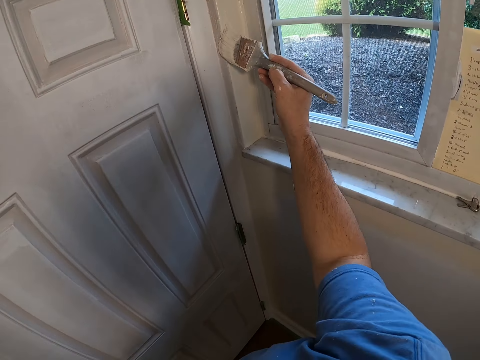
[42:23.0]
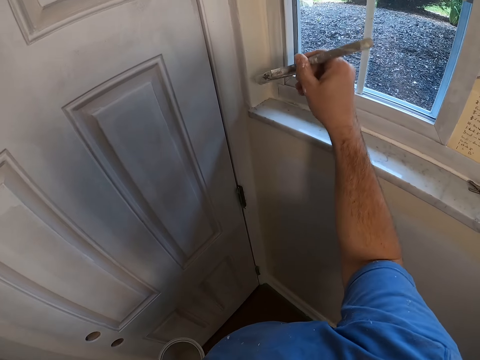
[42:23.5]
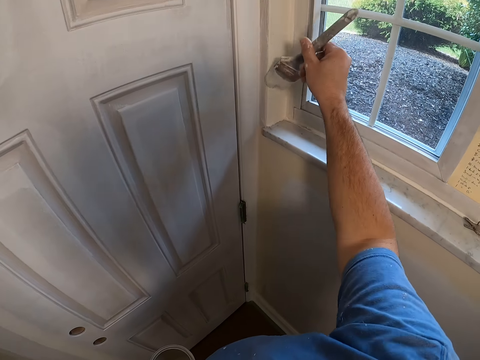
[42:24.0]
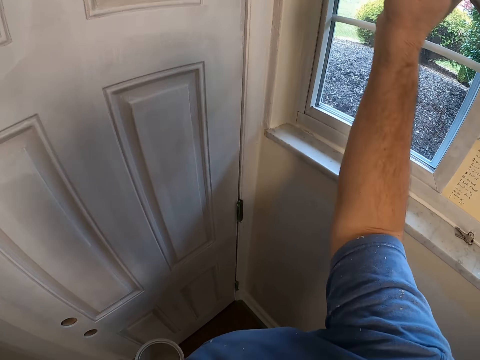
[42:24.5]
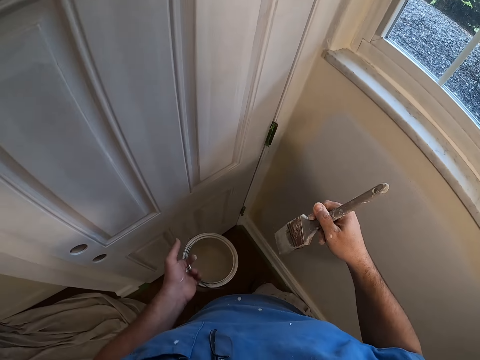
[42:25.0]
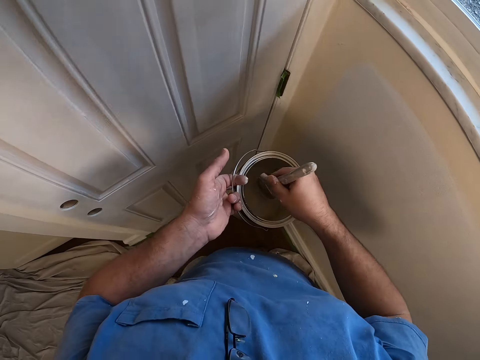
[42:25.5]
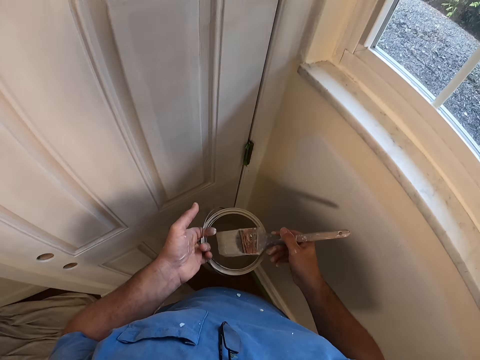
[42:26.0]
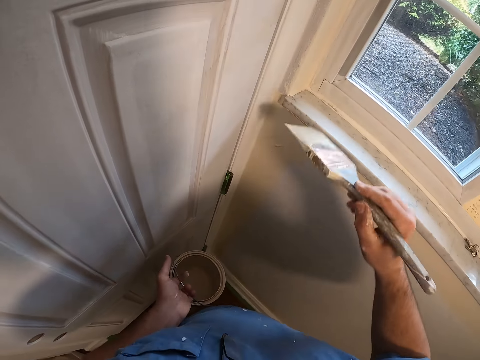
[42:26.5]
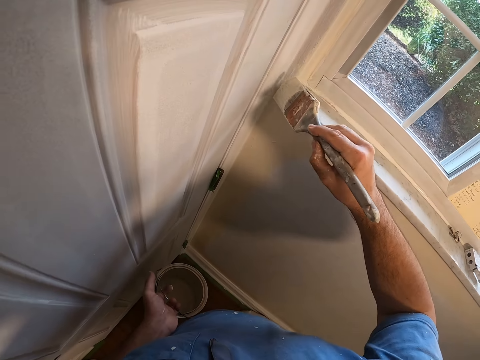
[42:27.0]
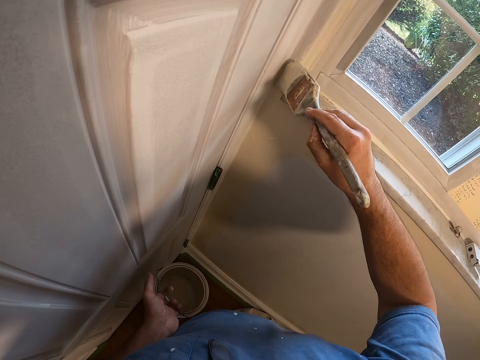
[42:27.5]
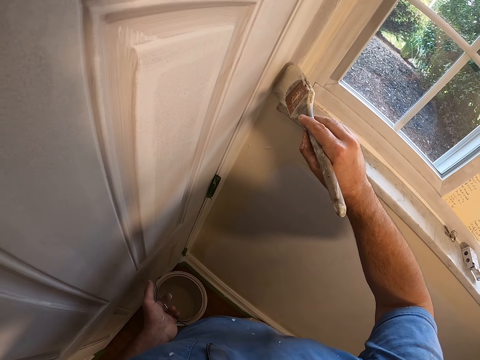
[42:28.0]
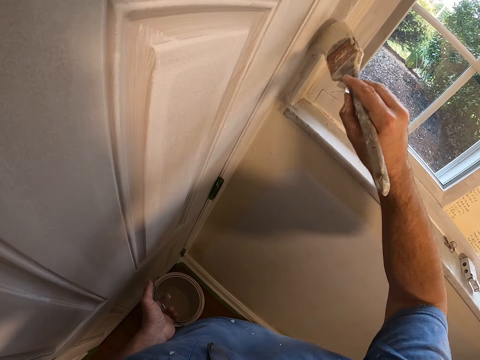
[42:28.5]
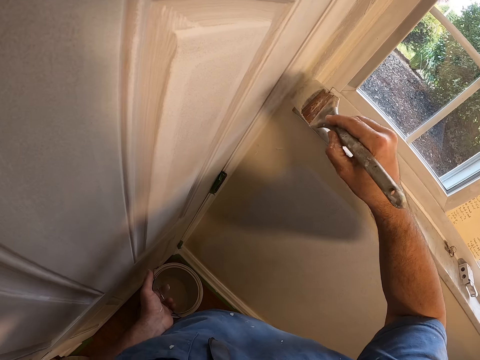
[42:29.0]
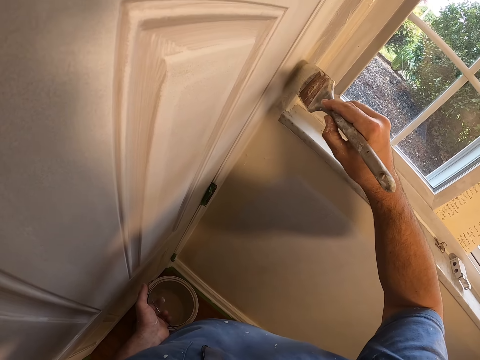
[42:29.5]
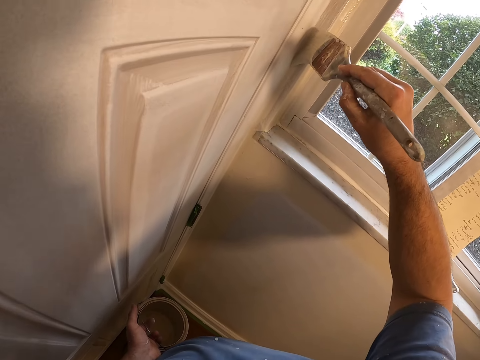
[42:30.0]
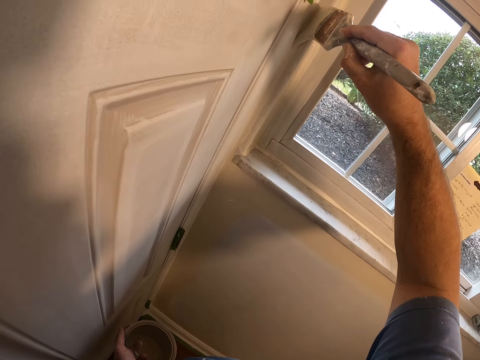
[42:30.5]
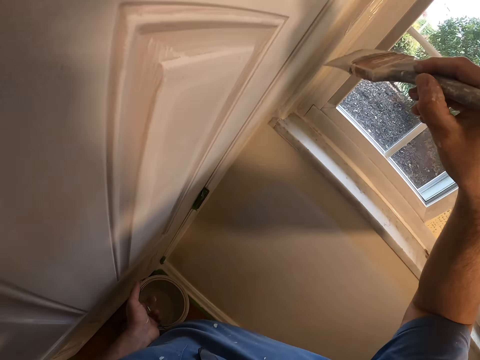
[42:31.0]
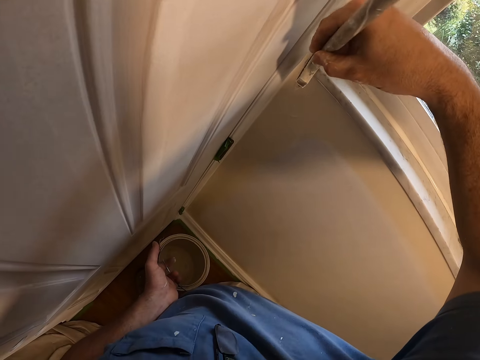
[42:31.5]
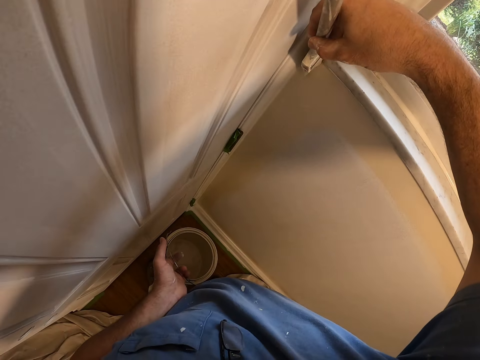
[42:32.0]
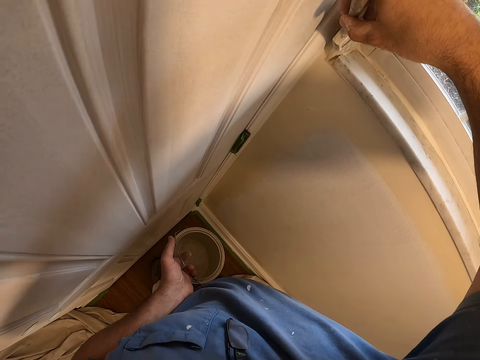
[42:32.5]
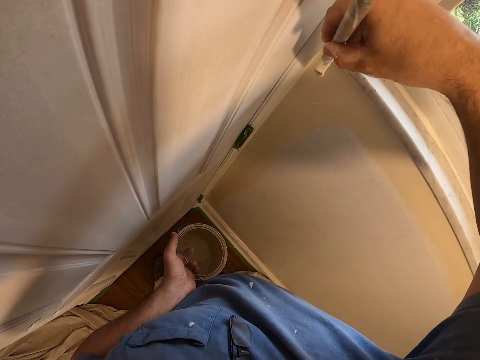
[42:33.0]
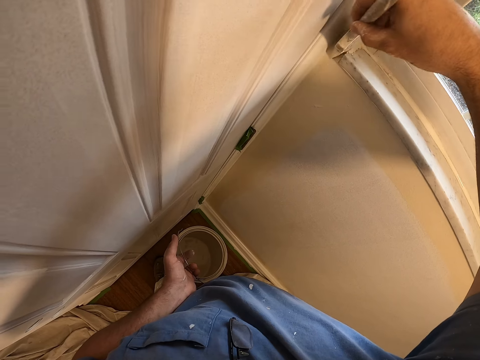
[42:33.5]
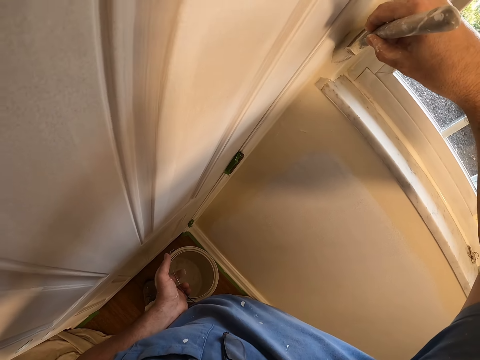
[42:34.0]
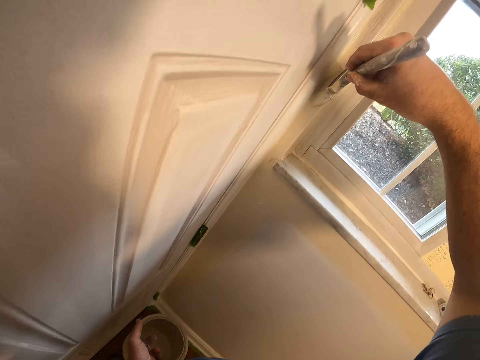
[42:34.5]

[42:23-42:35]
The camera wearer dips the paint brush in his right hand into the paint container in his left hand. He cleans the paint brush bristle on the edge of the paint container in his left hand. He paints the edge of the wall with the paint brush in his right hand.

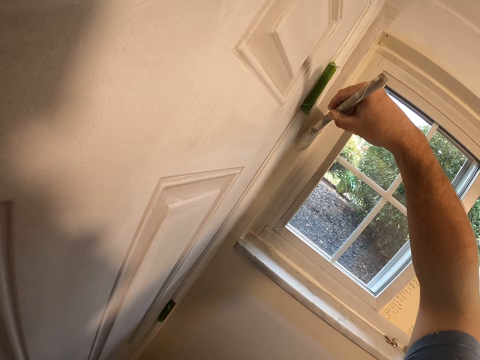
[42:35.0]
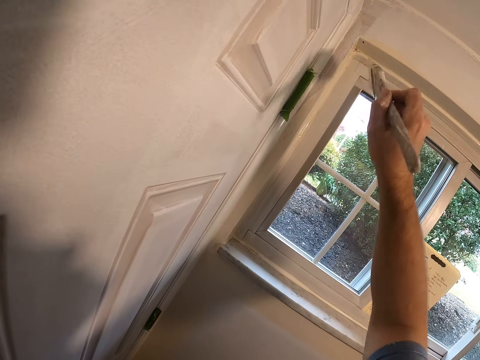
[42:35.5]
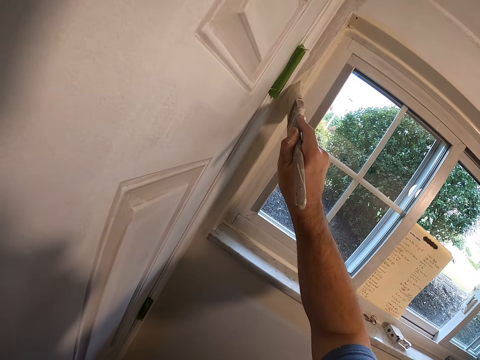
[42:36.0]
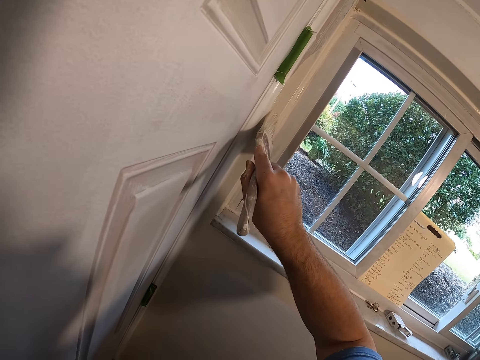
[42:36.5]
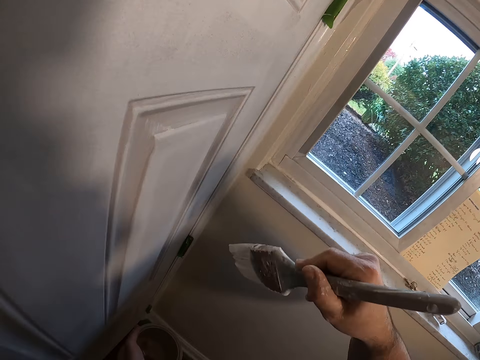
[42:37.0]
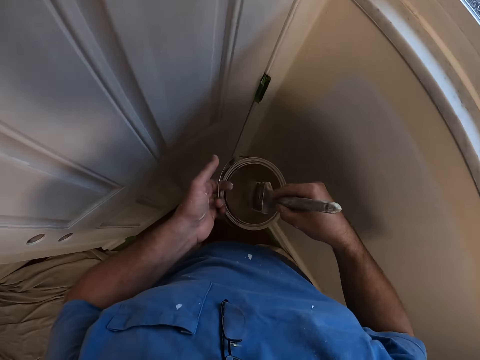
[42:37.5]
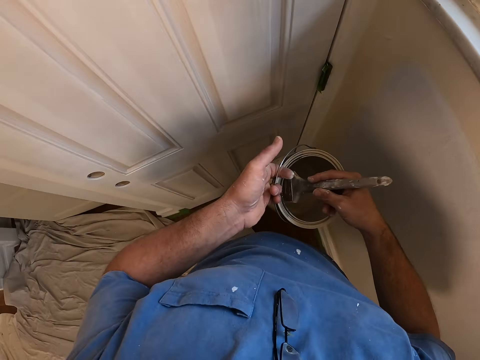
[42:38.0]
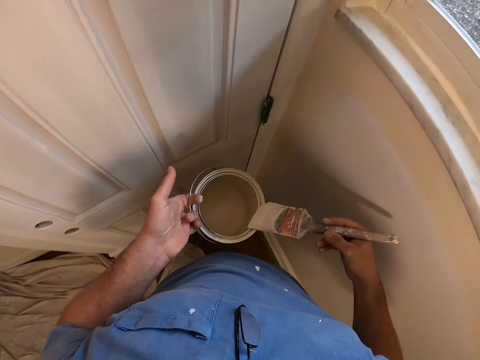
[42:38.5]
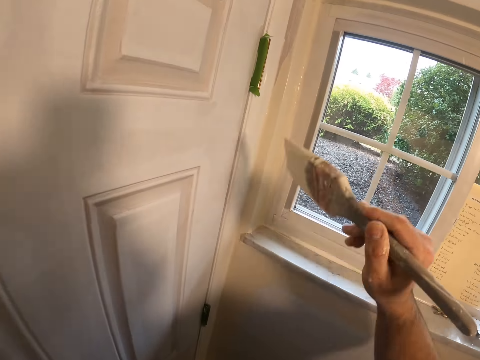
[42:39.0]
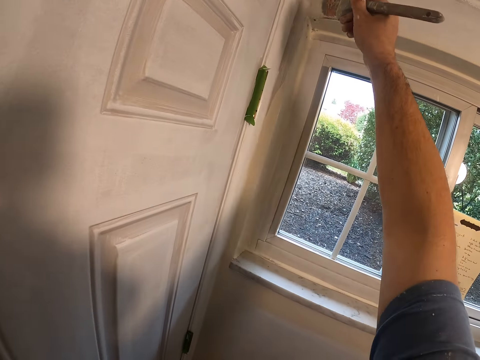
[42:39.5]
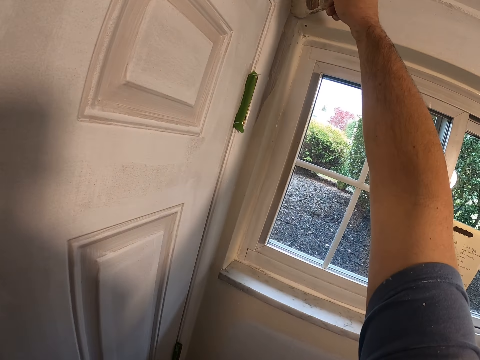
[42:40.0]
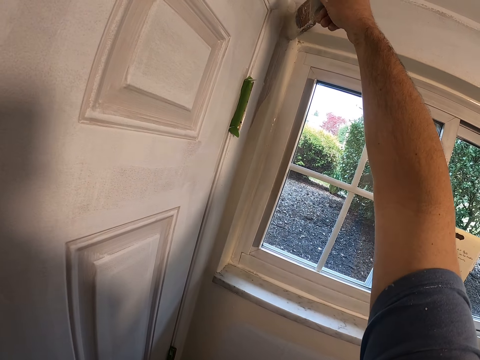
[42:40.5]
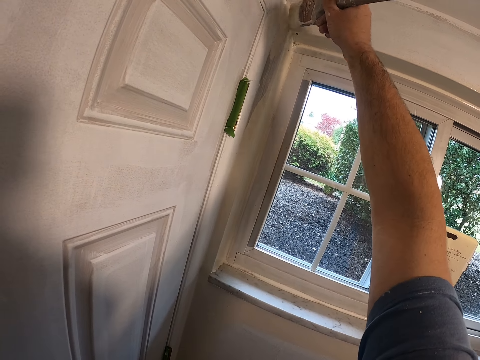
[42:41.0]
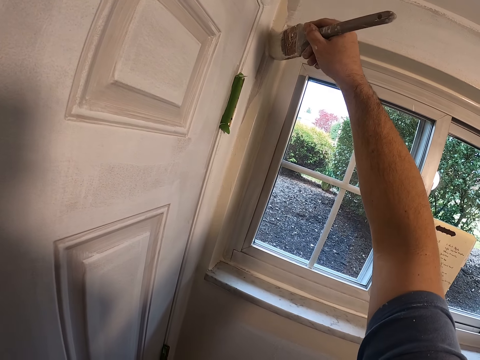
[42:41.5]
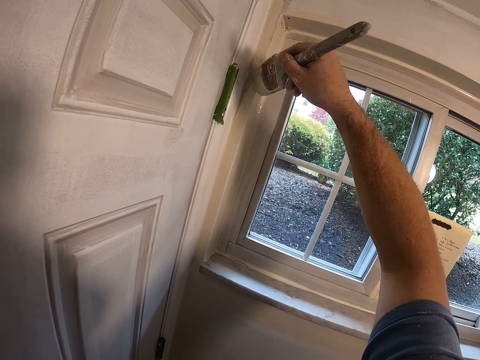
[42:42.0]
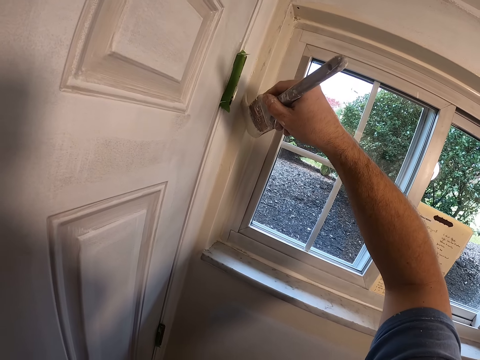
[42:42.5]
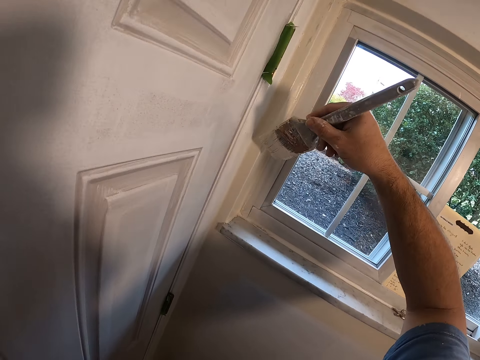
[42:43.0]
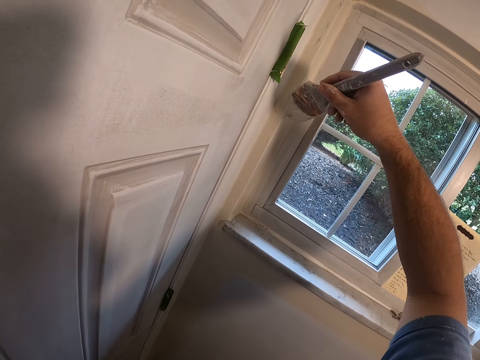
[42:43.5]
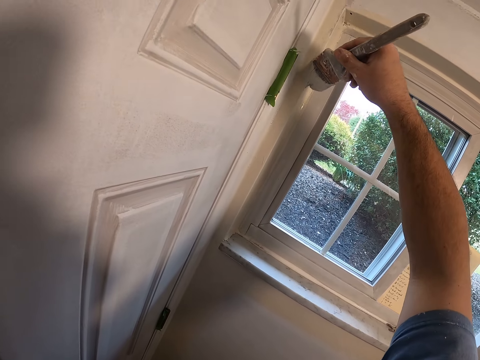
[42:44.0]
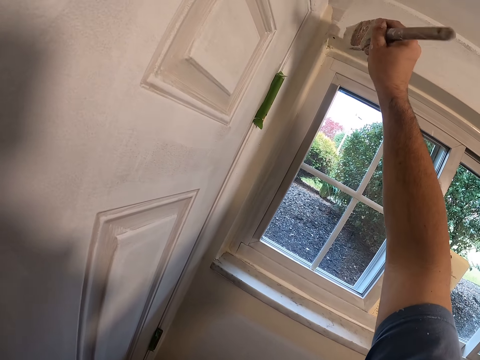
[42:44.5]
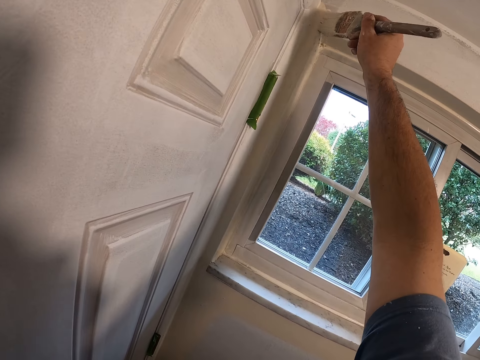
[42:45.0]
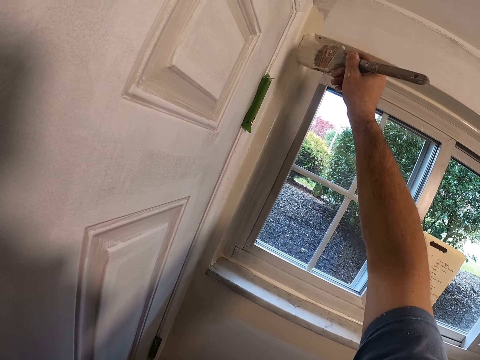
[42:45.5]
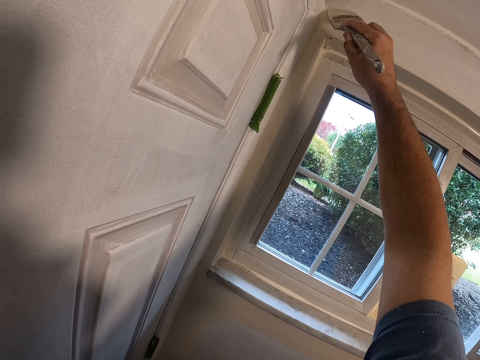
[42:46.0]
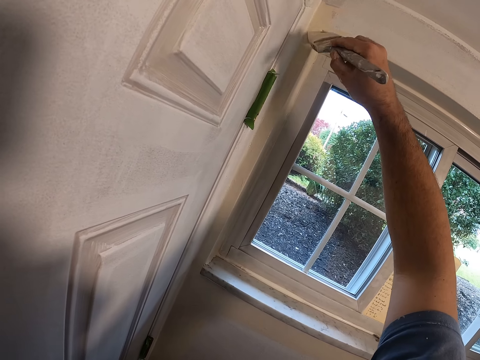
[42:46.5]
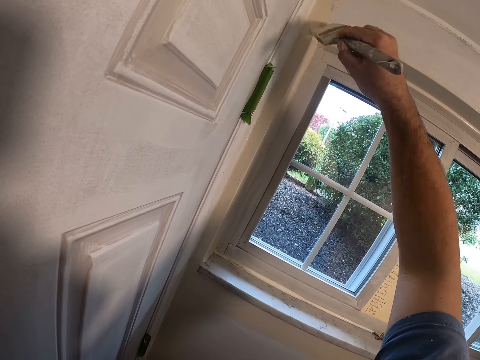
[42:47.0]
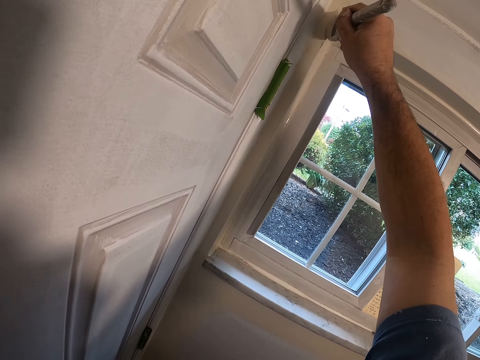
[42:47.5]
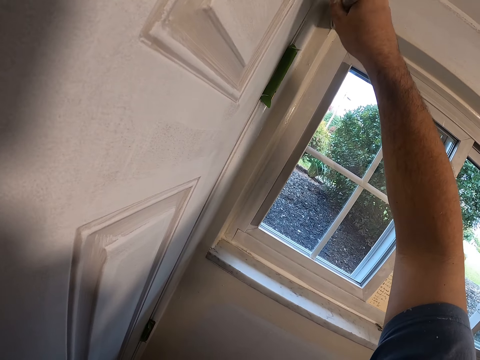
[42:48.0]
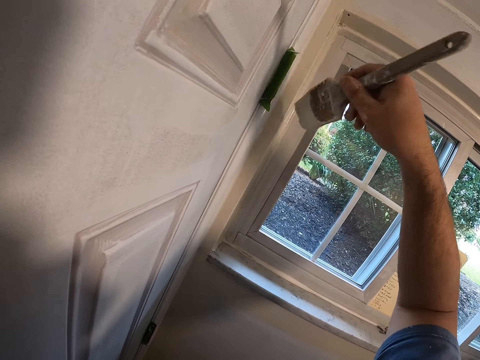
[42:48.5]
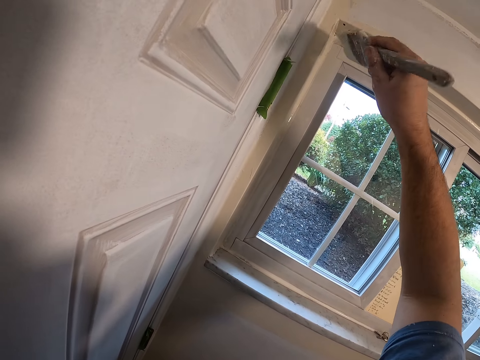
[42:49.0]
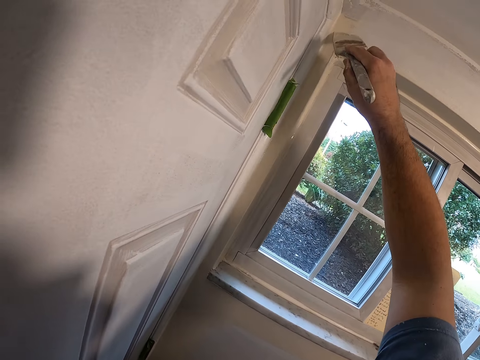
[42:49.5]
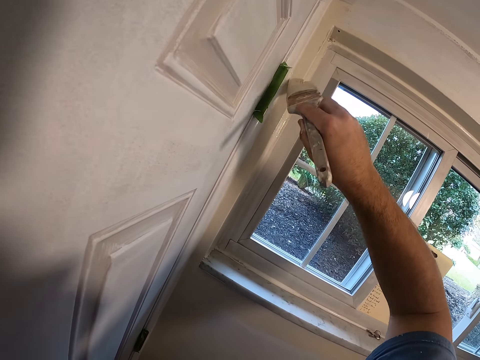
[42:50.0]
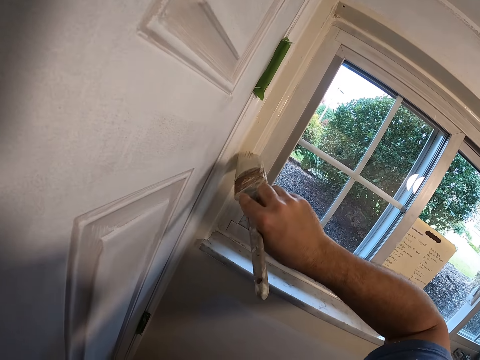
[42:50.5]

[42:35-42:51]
The camera wearer dips the paint brush in his right hand into the paint container in his left hand. He cleans the paint brush bristle on the edge of the paint container in his left hand. He paints the edge of the wall with the paint brush in his right hand.
